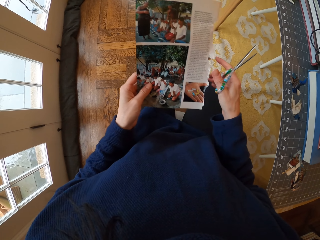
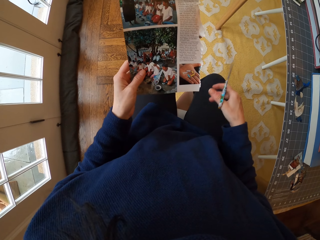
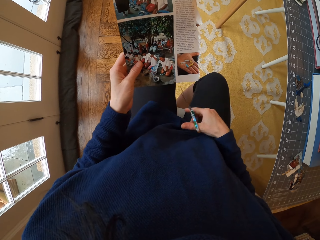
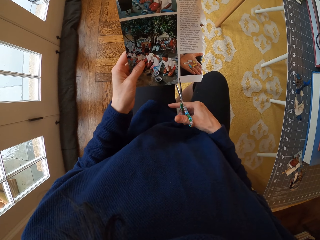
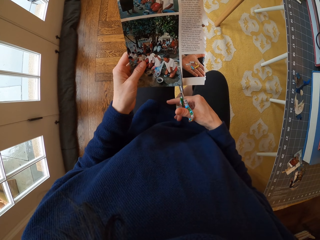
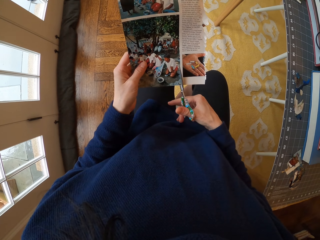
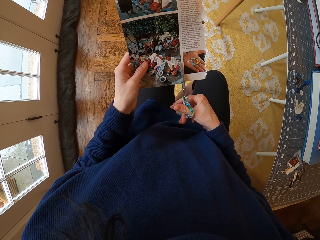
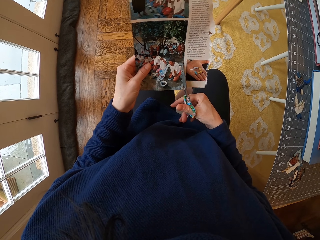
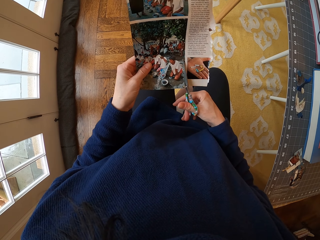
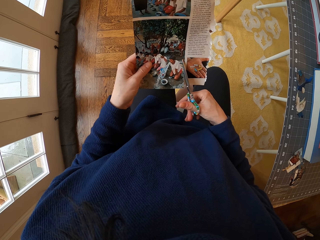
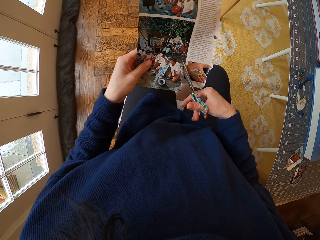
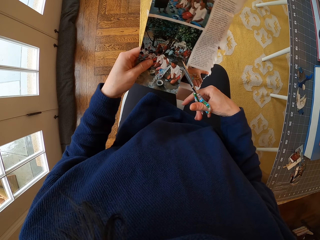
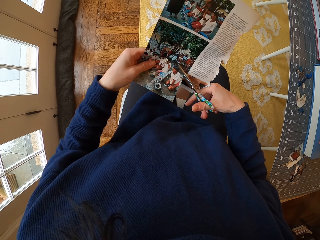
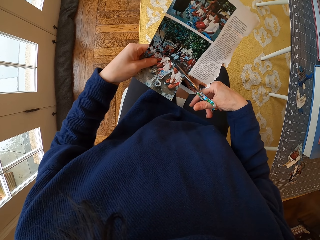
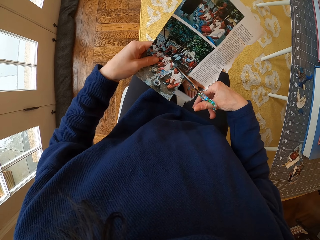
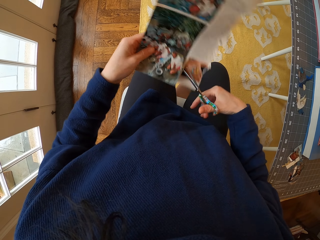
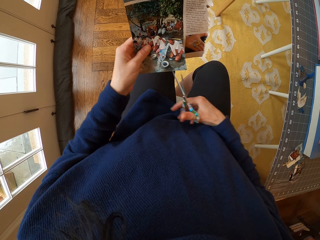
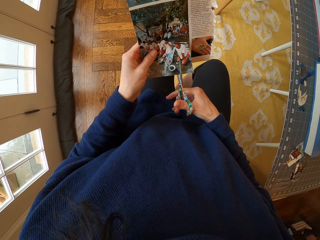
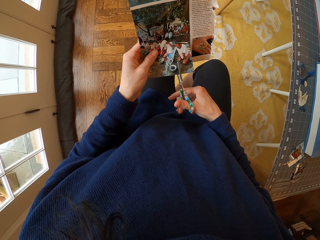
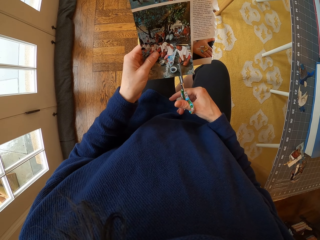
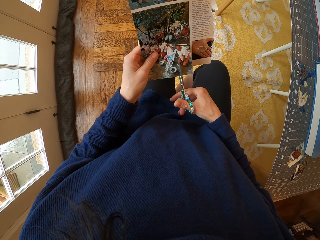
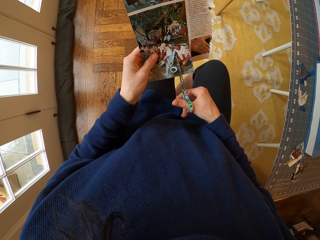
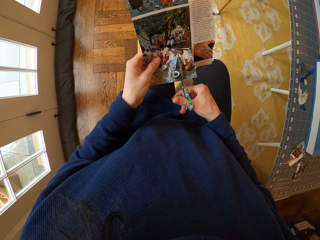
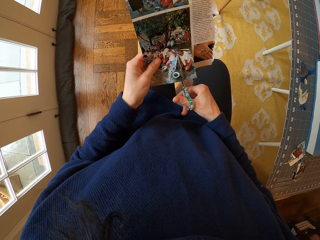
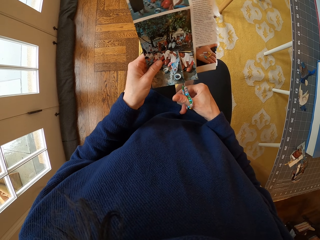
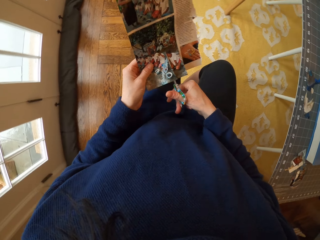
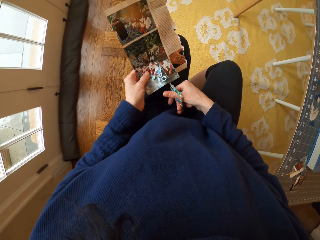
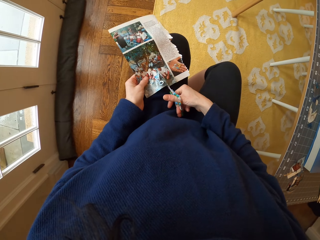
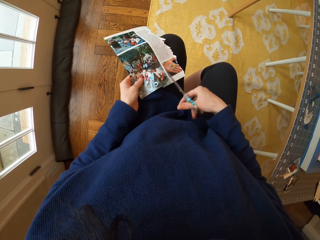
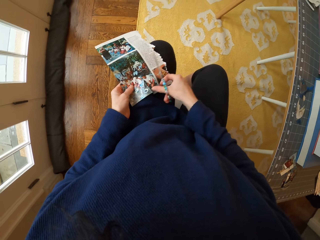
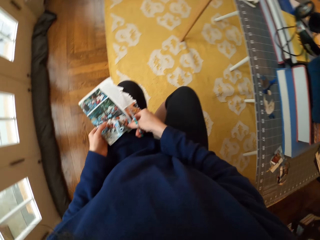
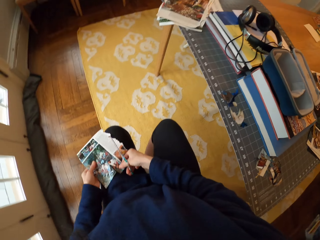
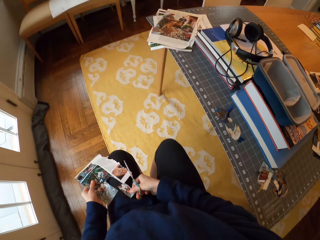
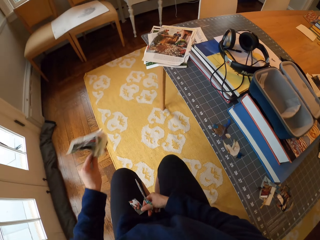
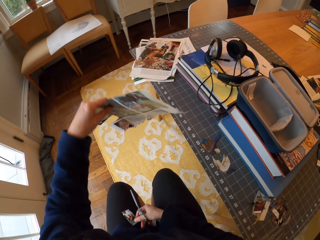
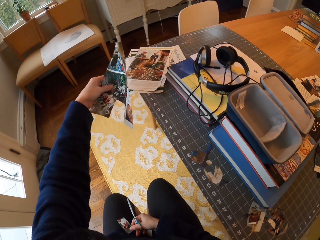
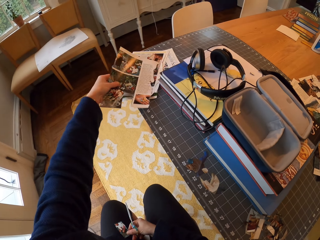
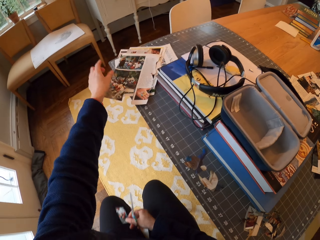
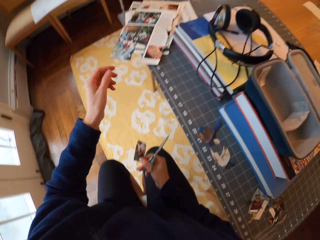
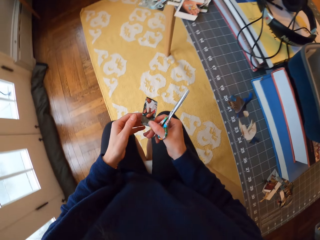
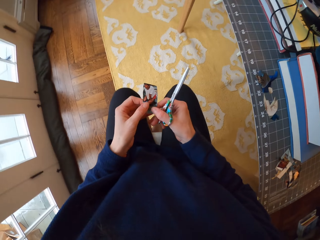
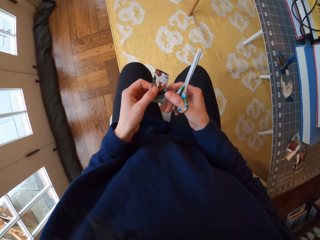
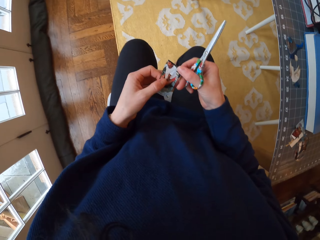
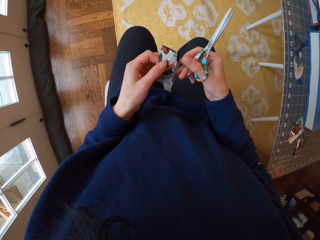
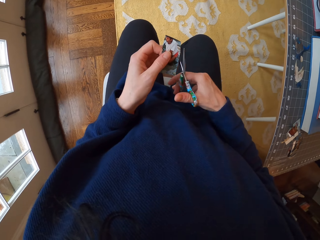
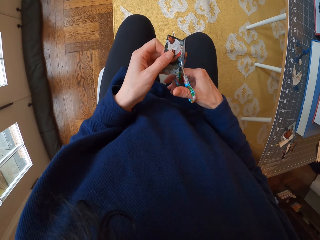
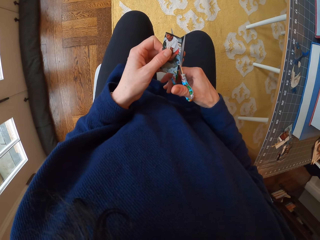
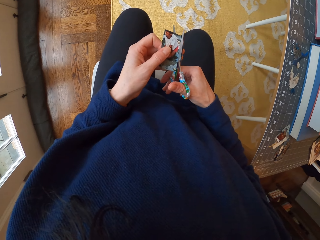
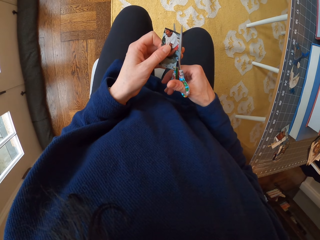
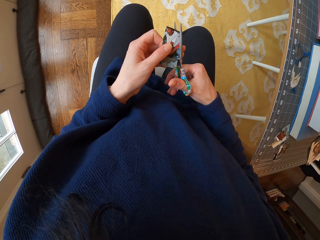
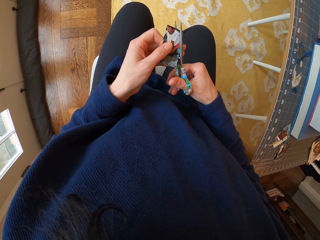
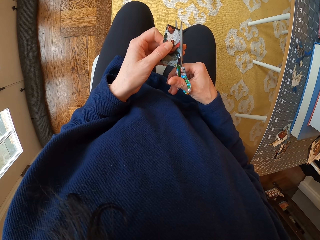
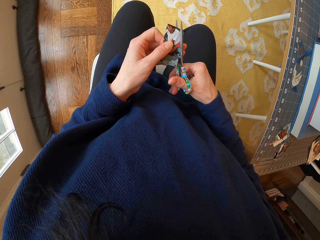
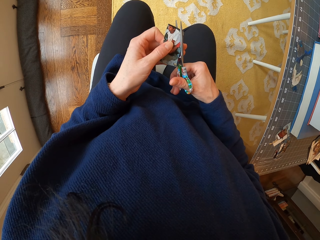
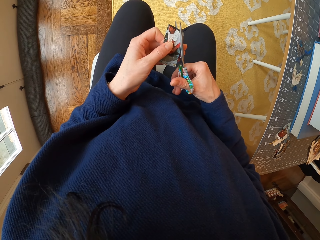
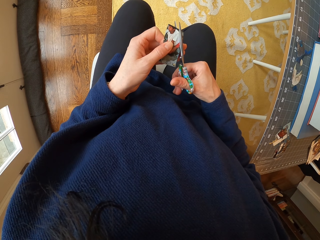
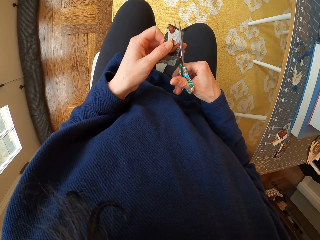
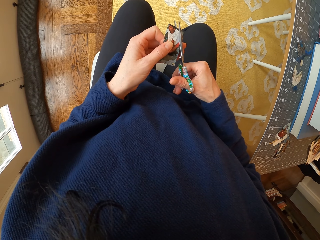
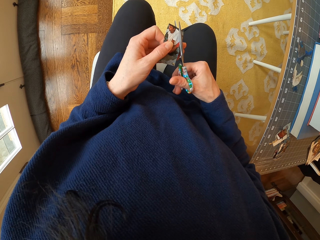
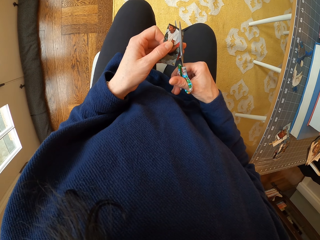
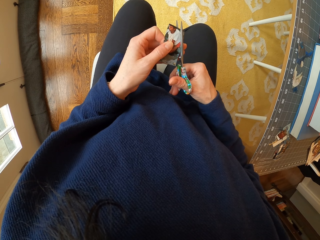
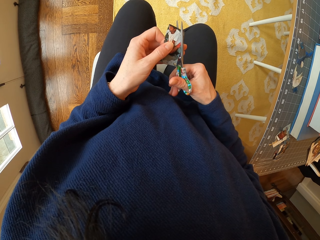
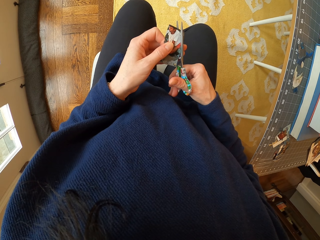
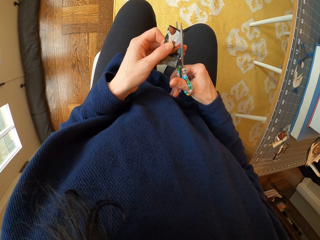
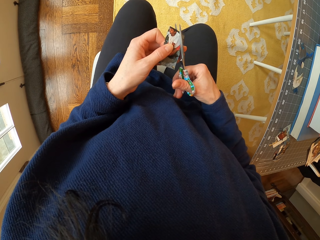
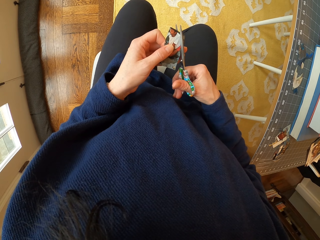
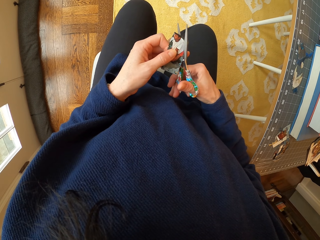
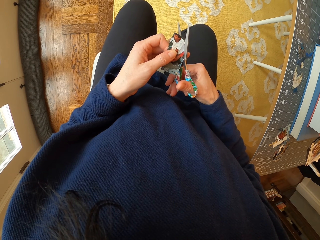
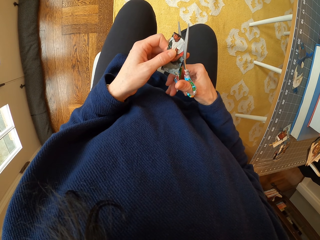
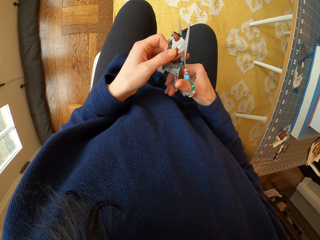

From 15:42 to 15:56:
The camera wearer holds the paper with both hands. They cut the paper with the scissors. They place the paper on the thigh. They pick up the piece of paper. They place the paper on other papers on the table. They pass it to the left hand. They cut the piece of paper with the scissors.

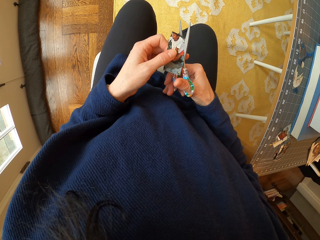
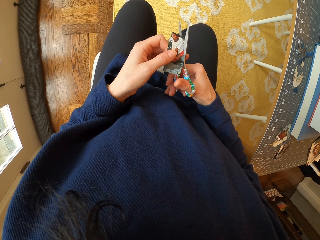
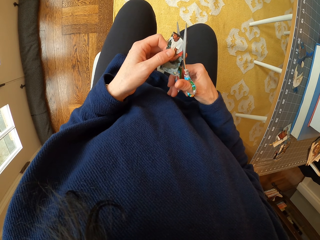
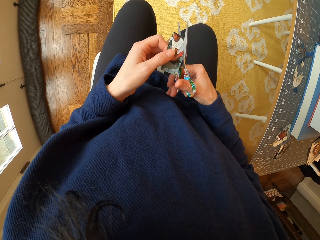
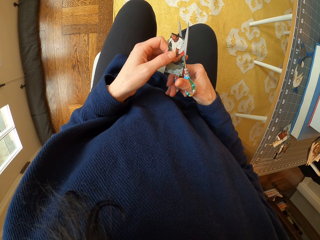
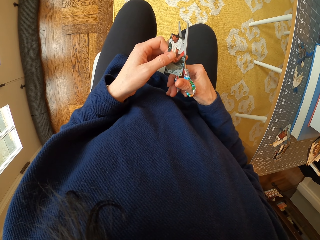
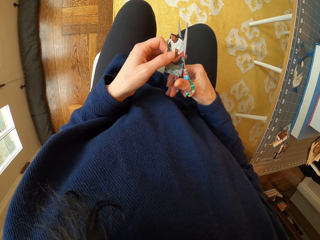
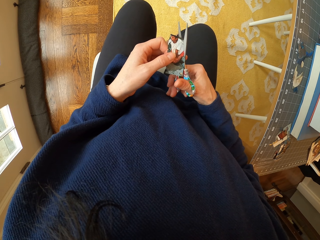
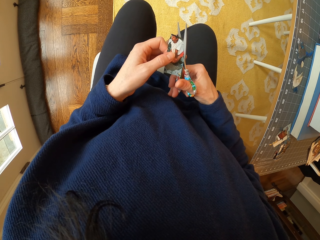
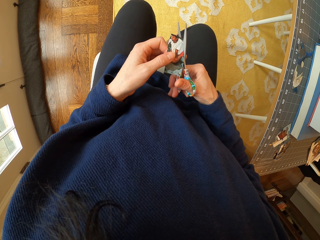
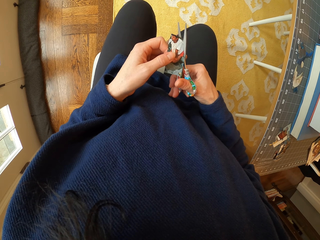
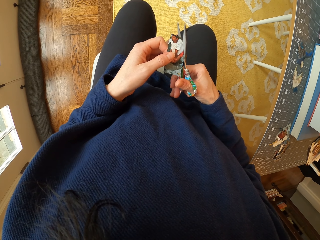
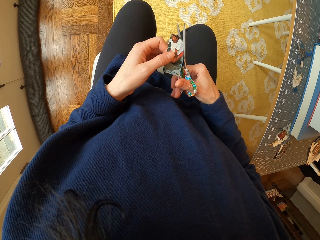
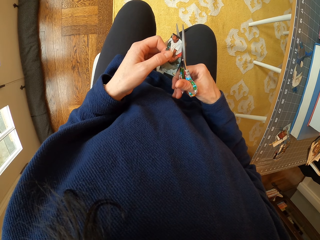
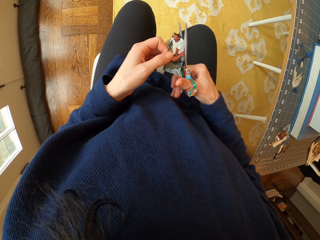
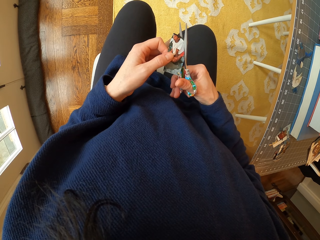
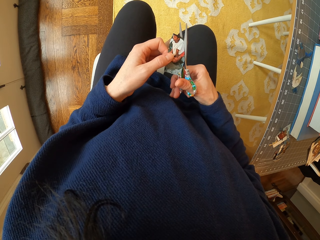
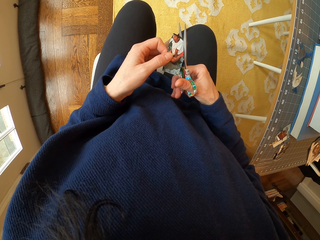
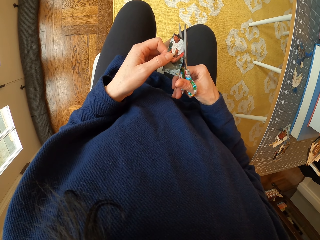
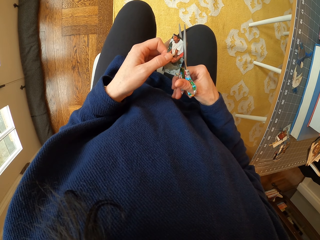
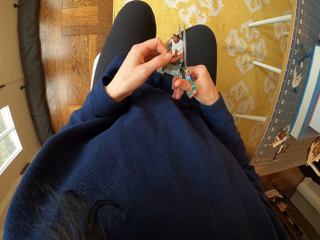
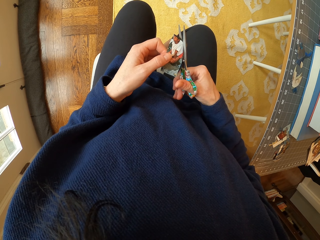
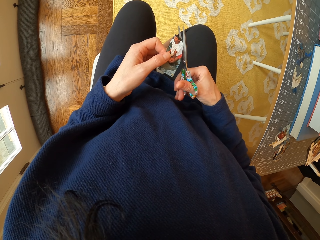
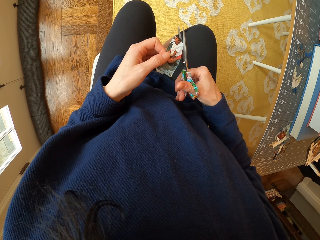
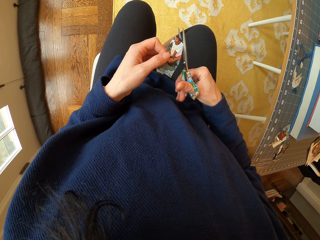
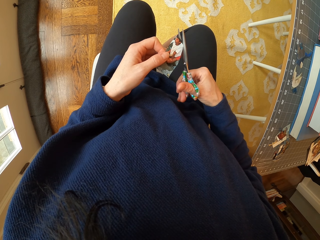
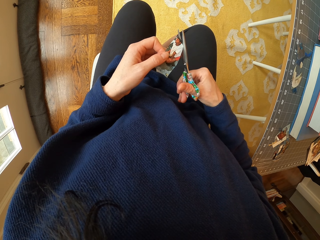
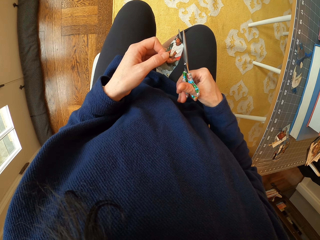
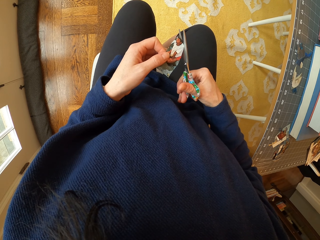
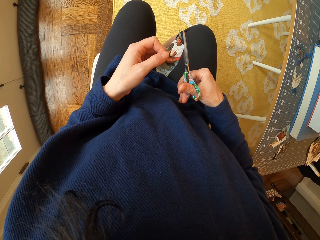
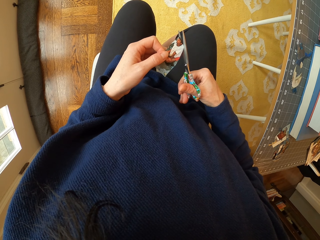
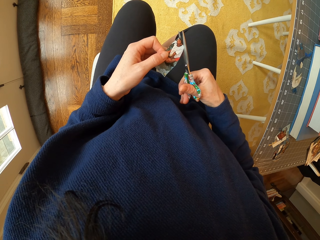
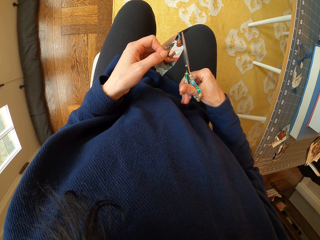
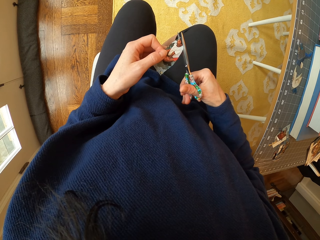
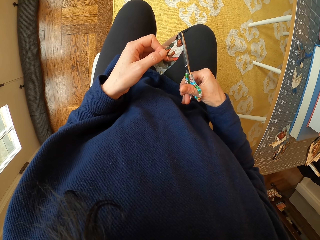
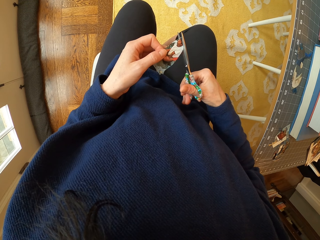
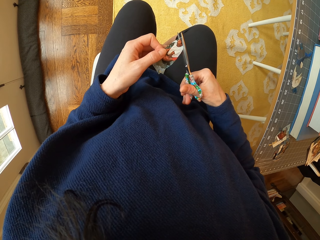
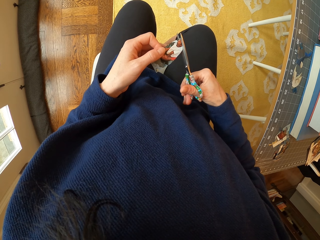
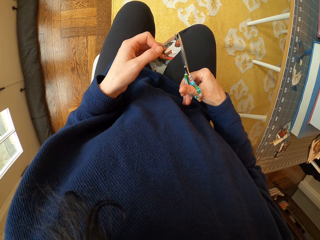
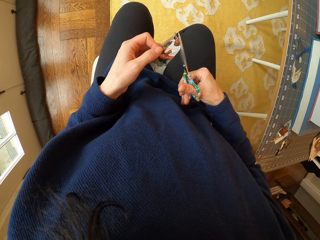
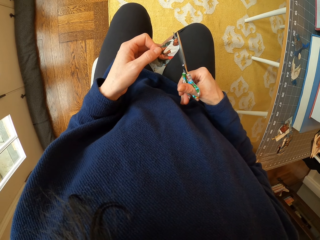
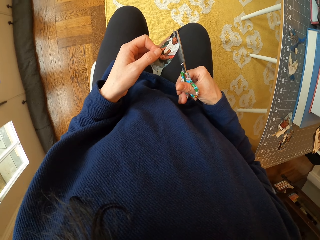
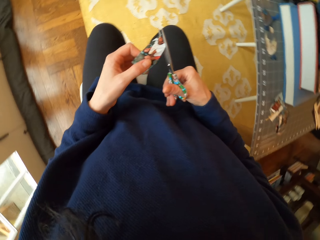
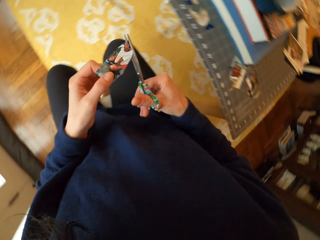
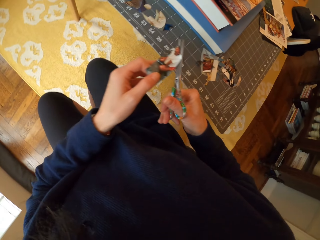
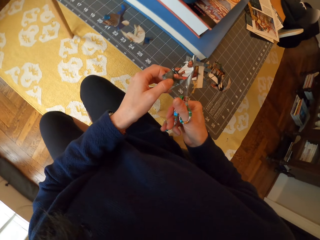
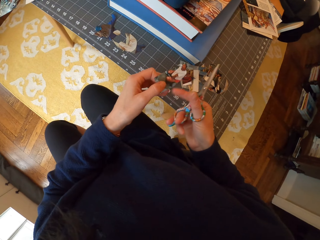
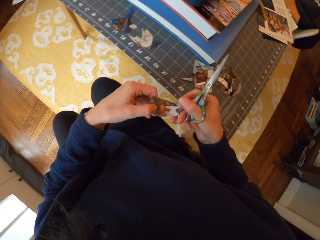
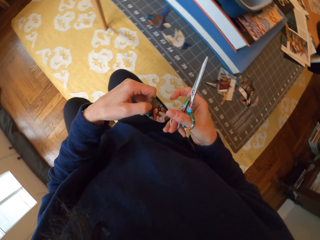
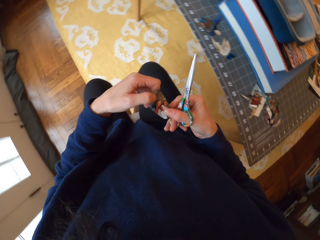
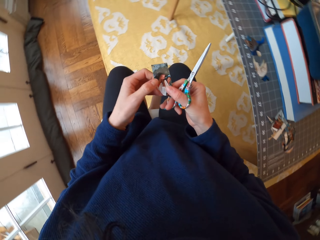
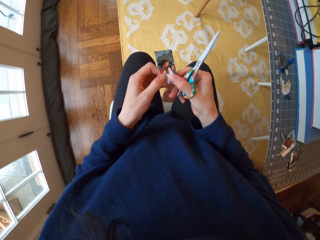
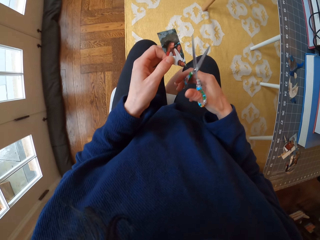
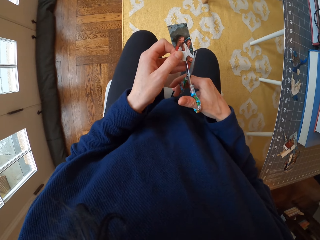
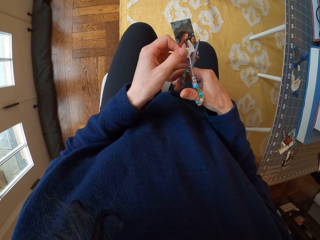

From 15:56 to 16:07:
The camera wearer drops a piece of paper on the cutting mat. They adjust the paper in the hand.
